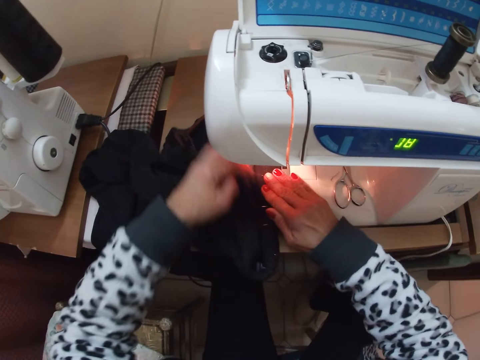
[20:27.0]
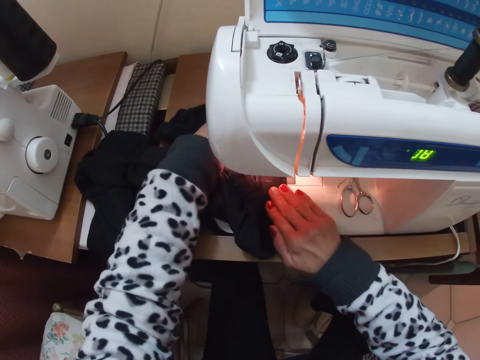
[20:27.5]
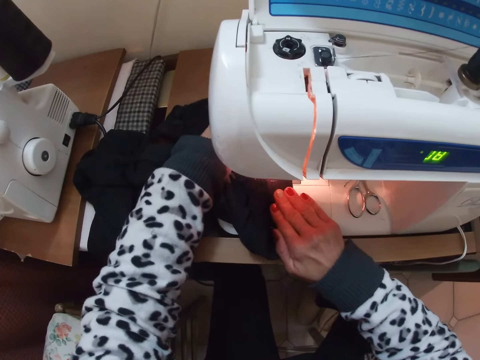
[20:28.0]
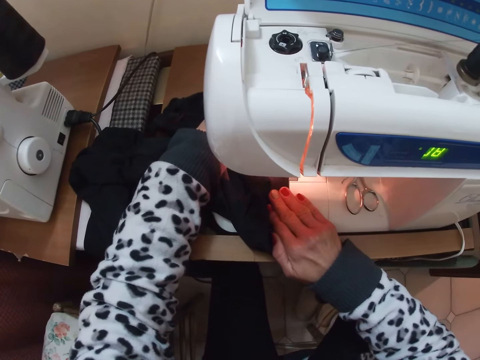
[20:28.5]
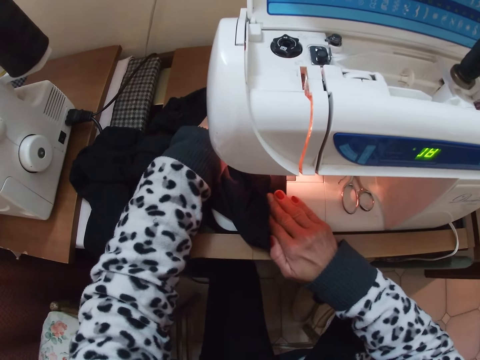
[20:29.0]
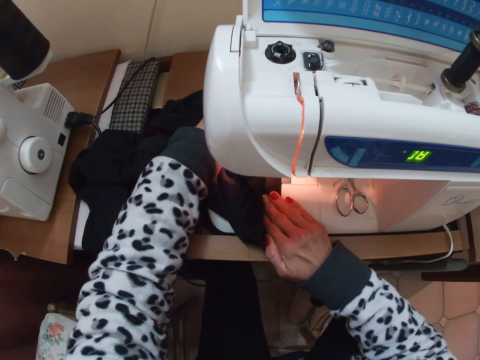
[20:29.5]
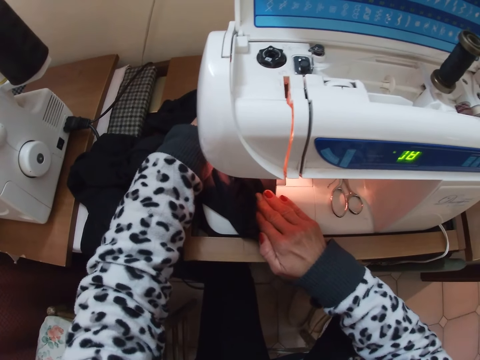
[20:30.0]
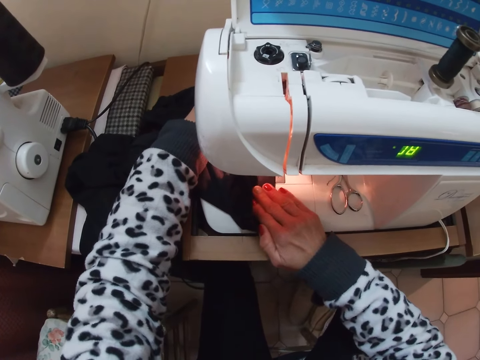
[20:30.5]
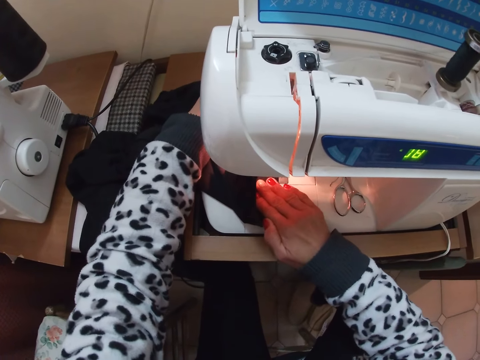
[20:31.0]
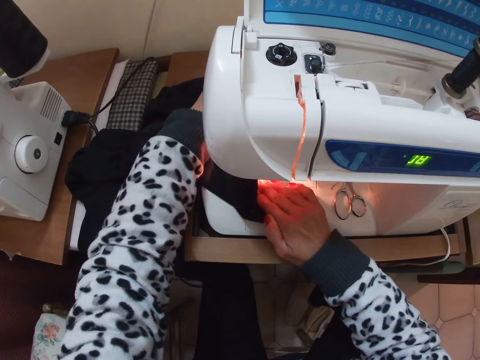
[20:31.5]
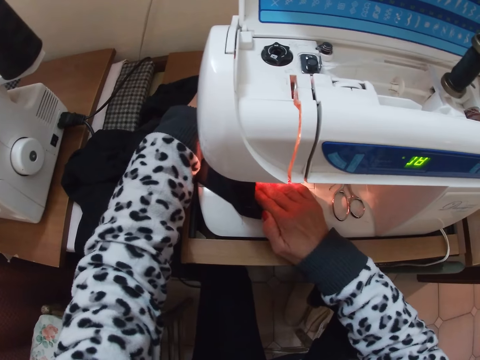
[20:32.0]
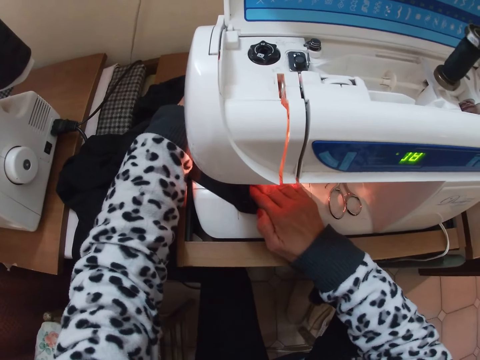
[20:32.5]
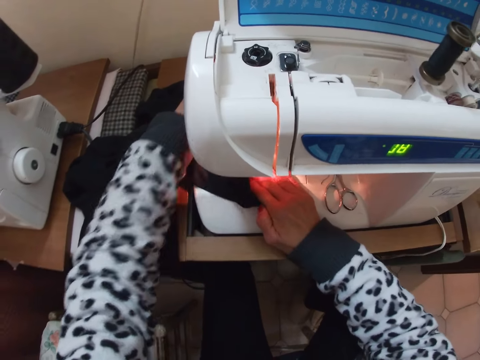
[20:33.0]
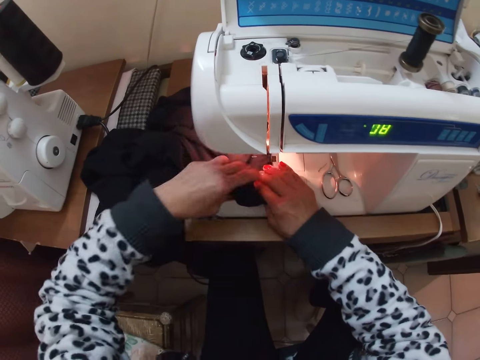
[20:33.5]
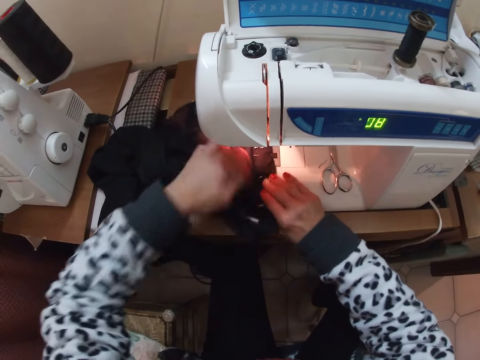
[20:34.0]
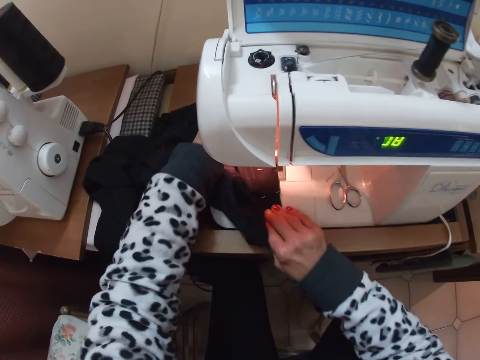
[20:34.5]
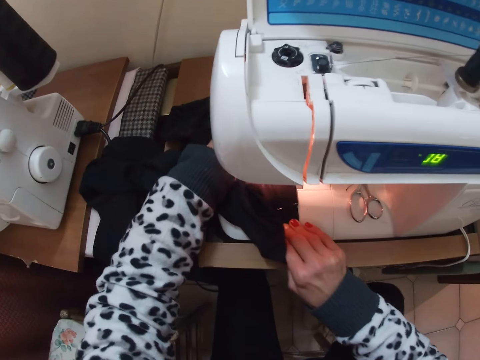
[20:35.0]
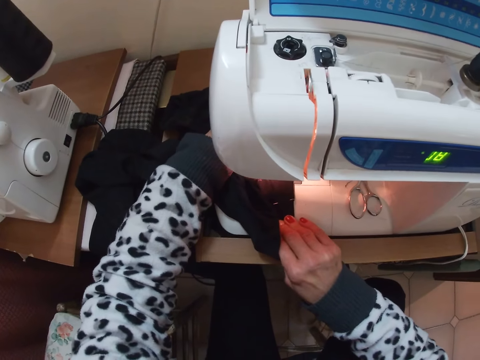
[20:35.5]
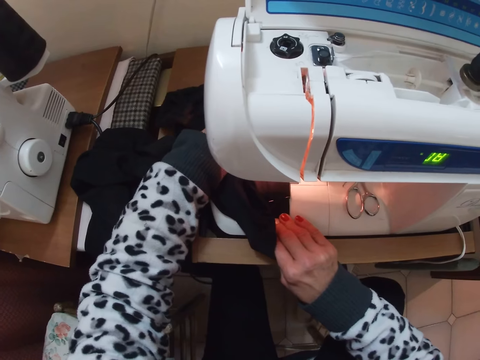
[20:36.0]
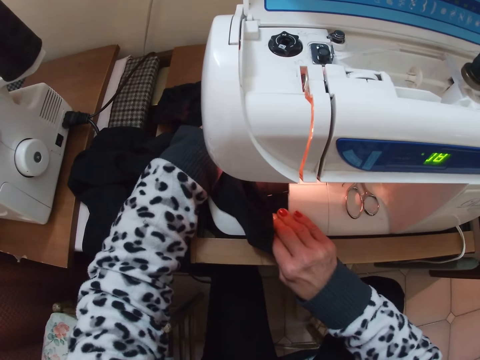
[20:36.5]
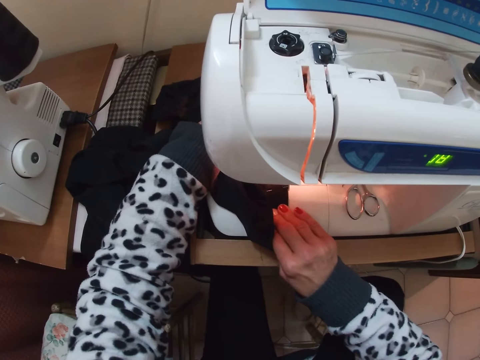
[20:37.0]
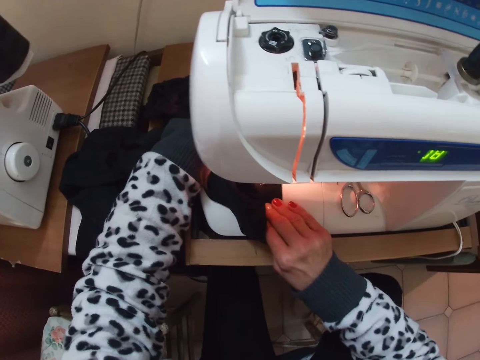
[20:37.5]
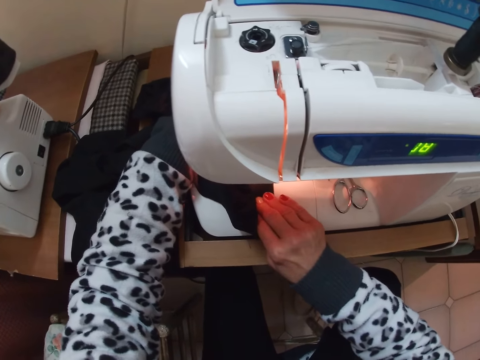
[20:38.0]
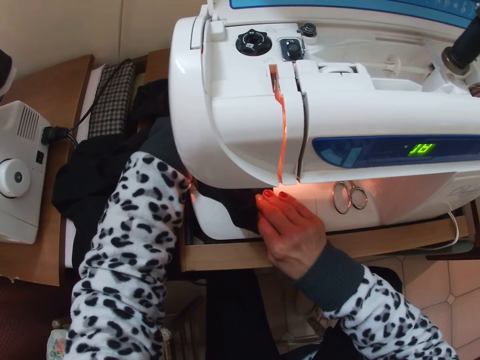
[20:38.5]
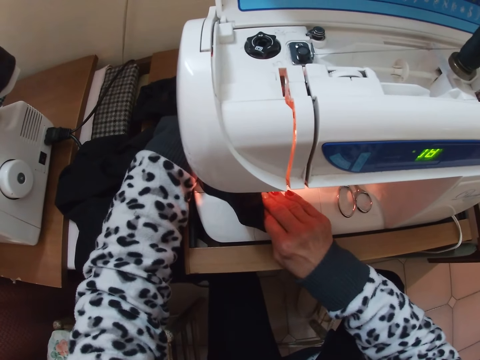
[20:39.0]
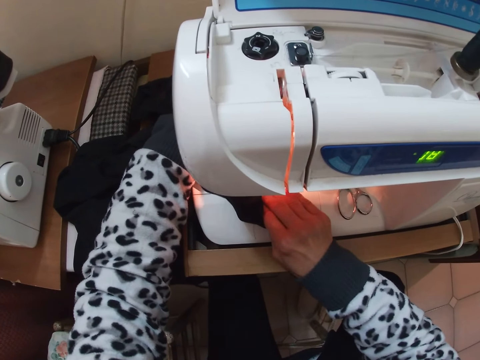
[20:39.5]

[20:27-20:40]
The camera wearer sews the cloth with the sewing machine.

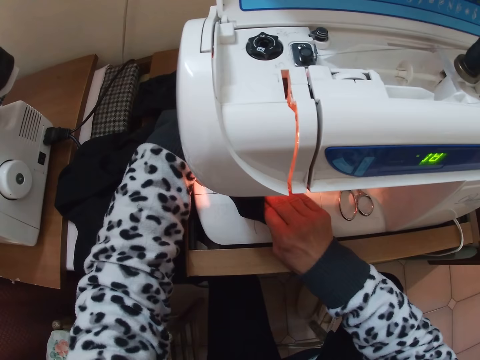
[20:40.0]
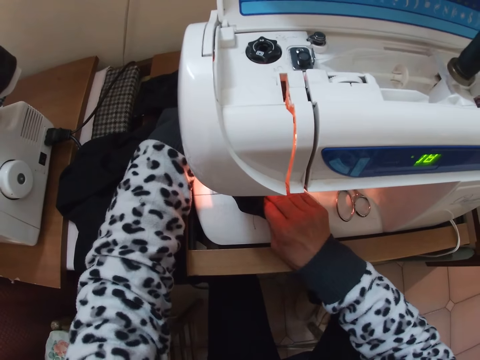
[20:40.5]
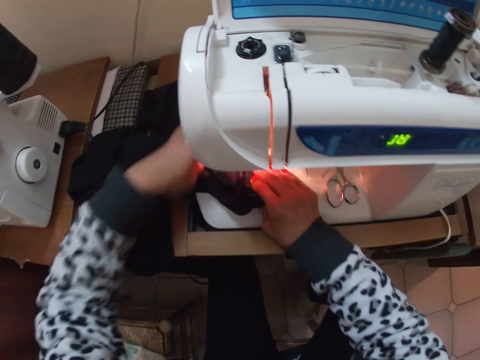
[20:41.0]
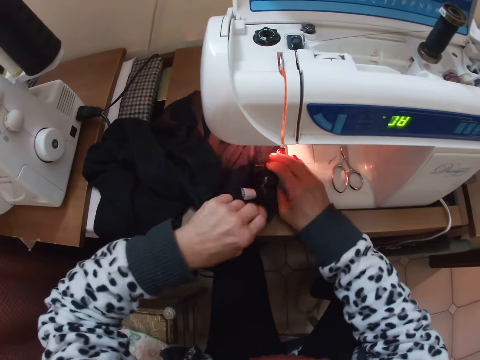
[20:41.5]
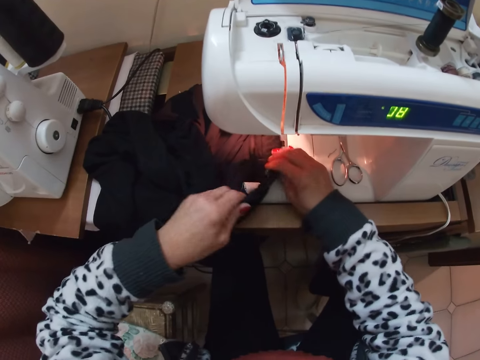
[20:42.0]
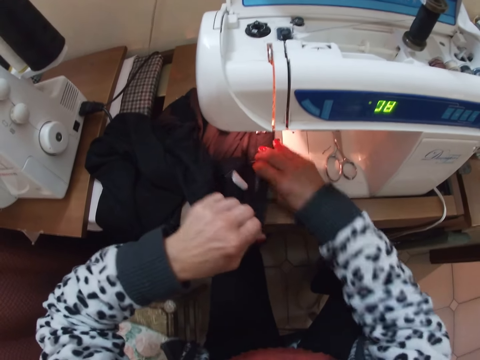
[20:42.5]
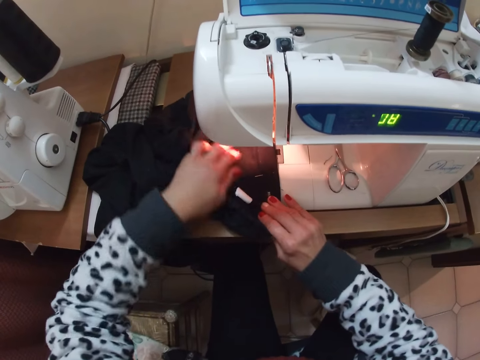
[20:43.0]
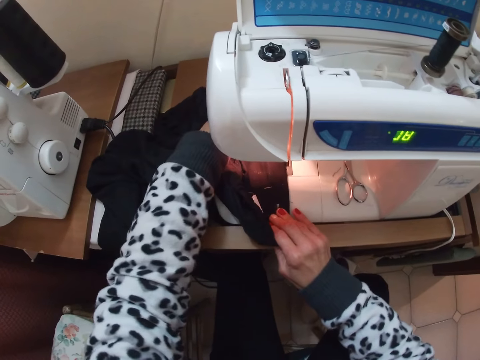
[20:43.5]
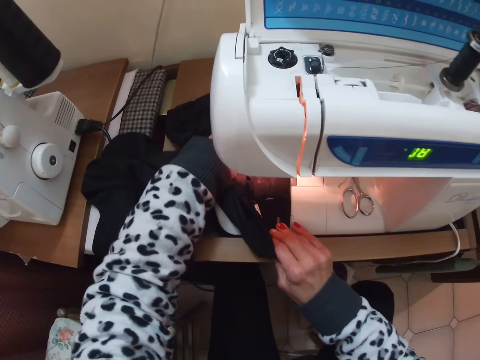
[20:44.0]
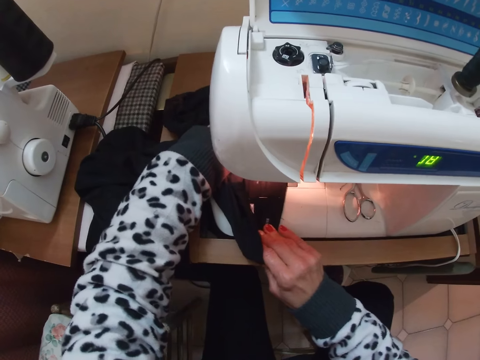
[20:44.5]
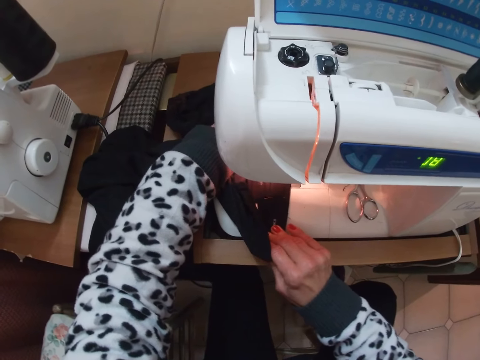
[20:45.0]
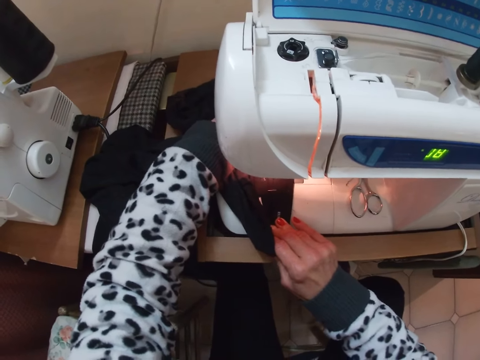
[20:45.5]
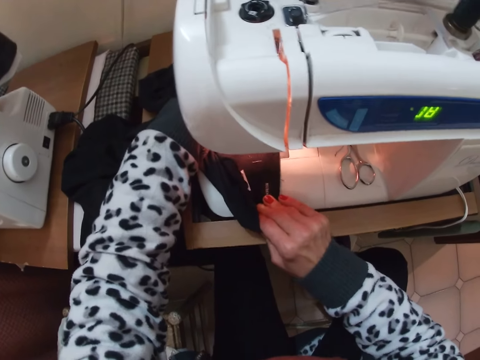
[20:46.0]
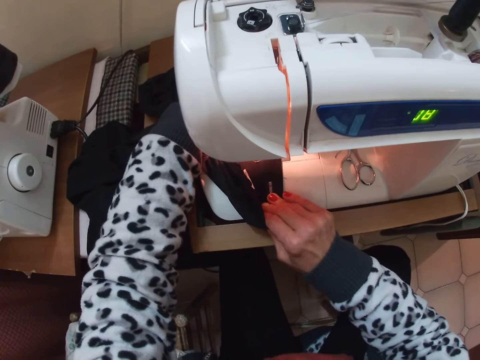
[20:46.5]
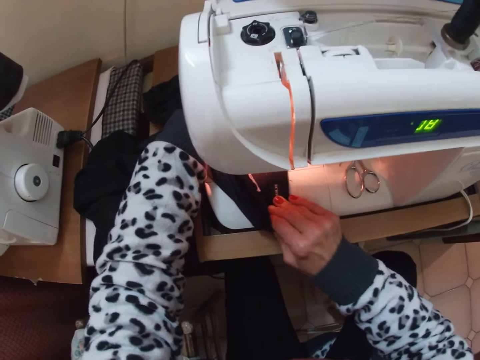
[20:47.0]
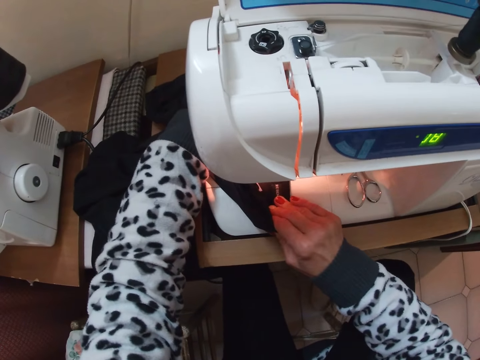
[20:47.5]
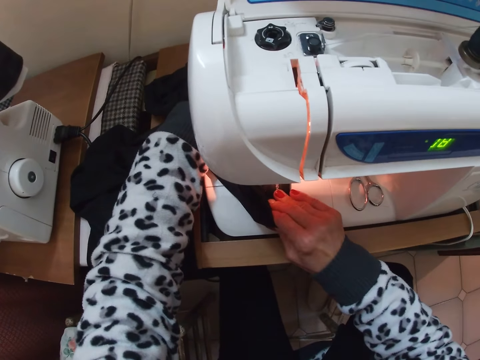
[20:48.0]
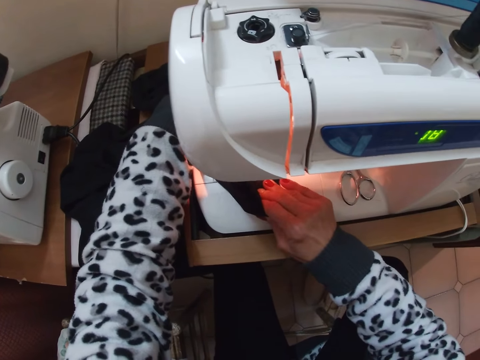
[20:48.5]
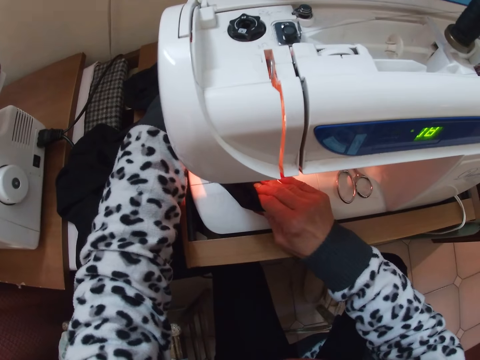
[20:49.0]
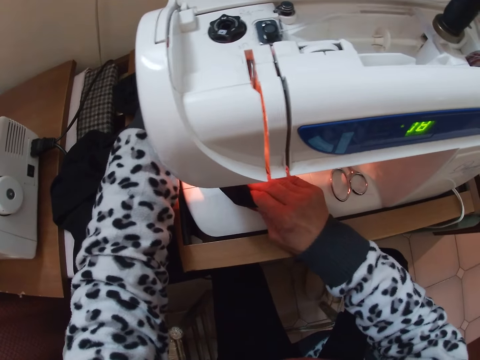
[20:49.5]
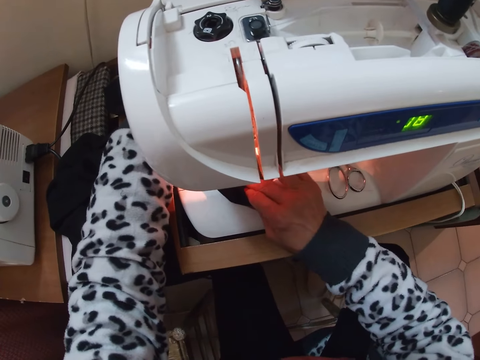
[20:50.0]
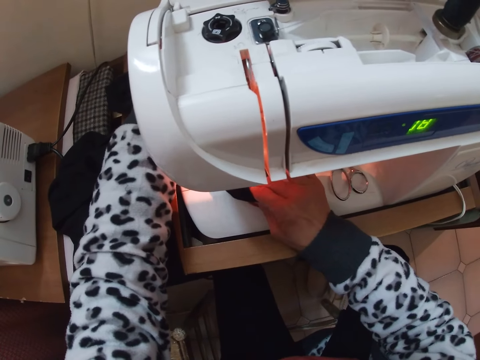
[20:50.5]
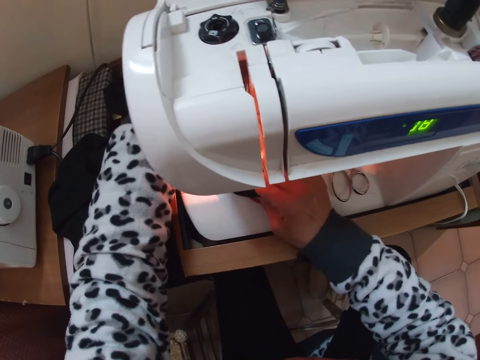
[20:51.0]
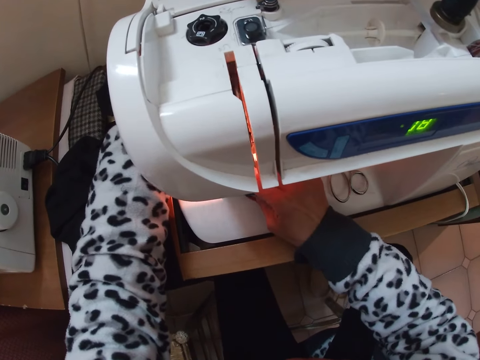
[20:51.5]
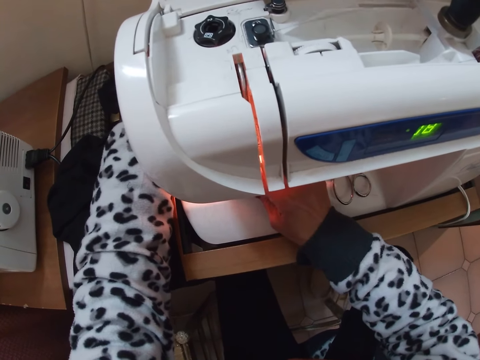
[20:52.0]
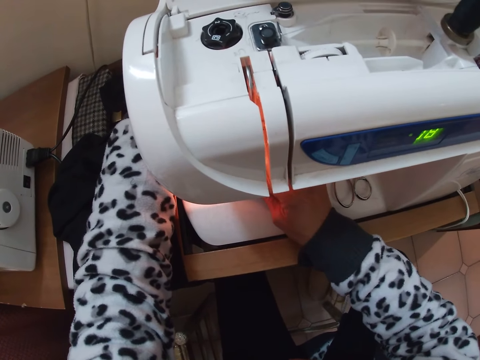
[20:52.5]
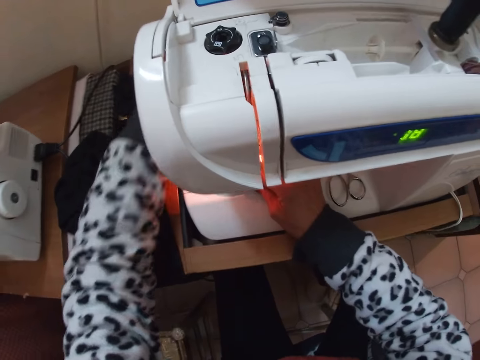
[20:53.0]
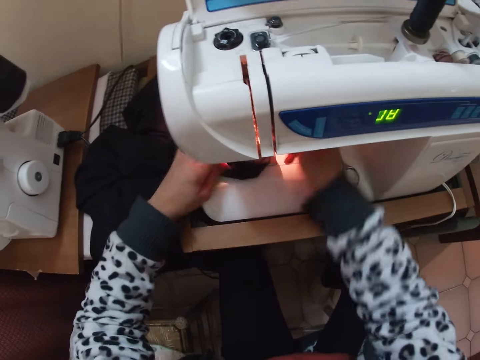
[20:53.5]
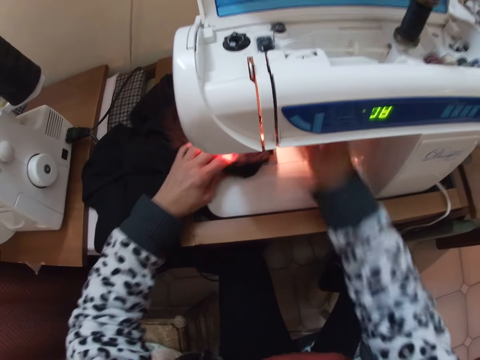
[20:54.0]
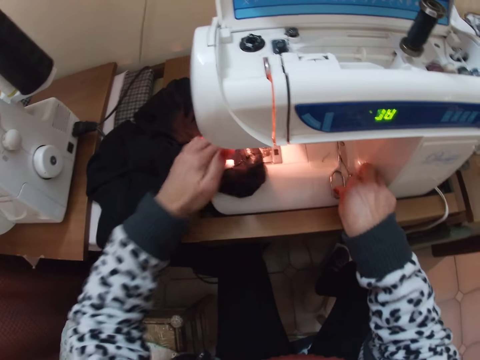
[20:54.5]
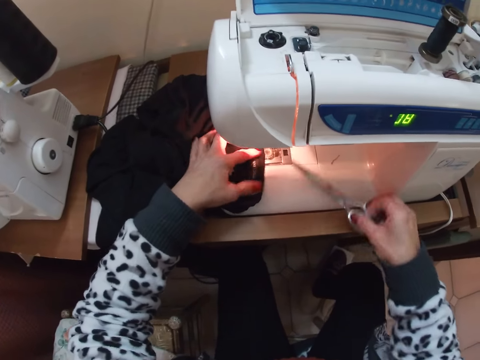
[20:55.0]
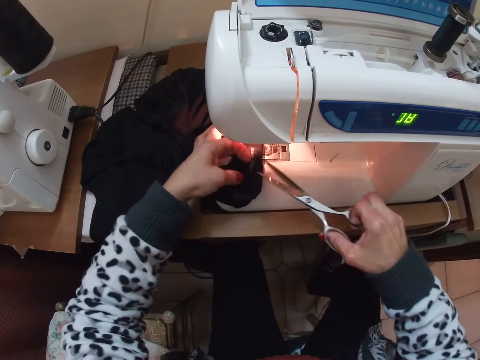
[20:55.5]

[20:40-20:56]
The camera wearer stretches the cloth with his hand. He sews the cloth with the sewing machine. He clicks the hand lifter. He picks up the scissors on the machine bed.
